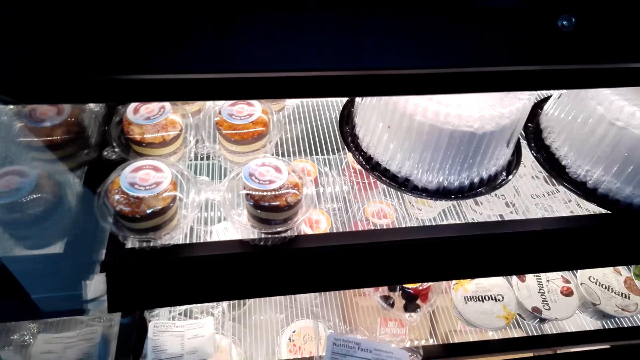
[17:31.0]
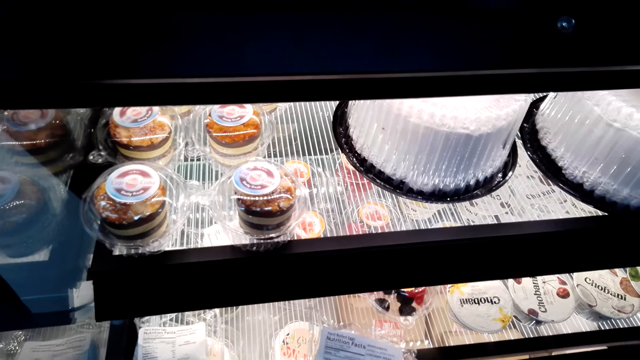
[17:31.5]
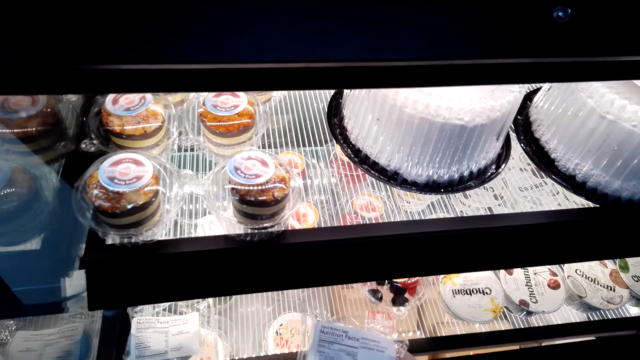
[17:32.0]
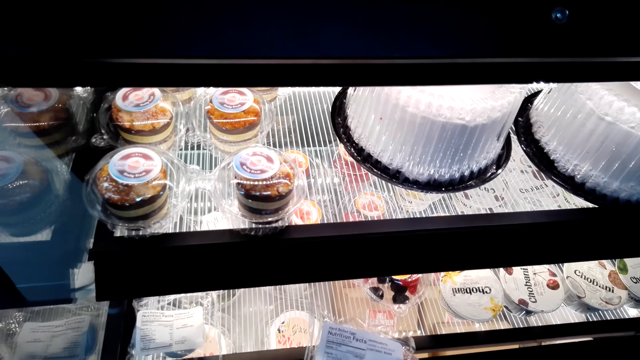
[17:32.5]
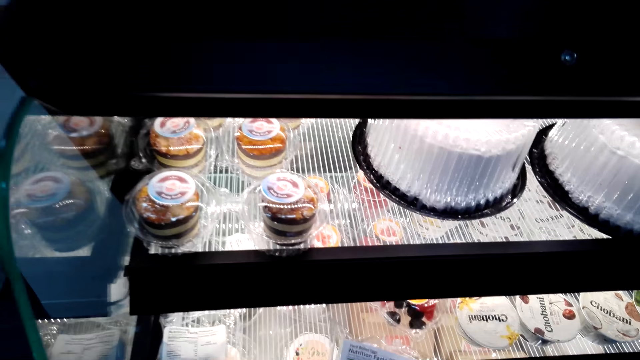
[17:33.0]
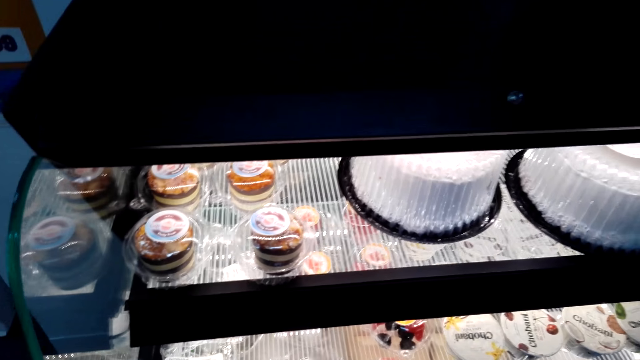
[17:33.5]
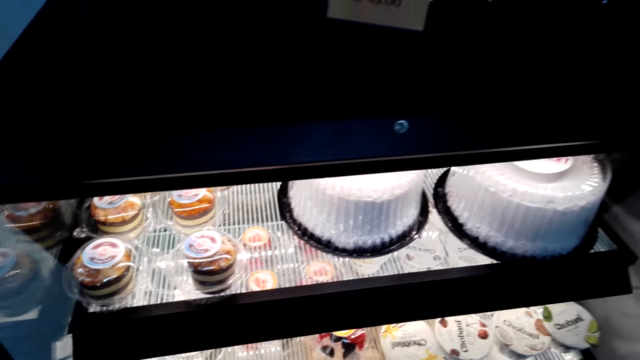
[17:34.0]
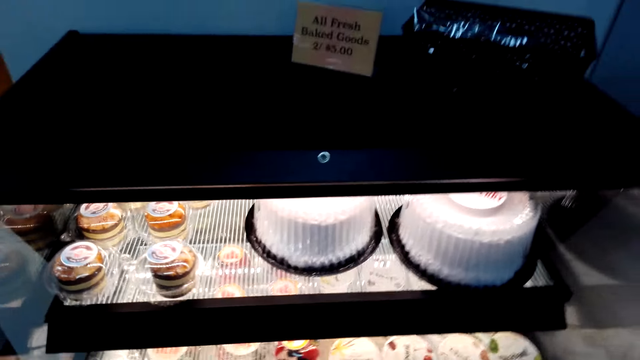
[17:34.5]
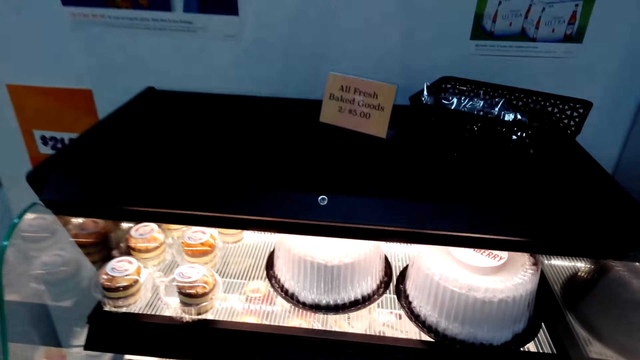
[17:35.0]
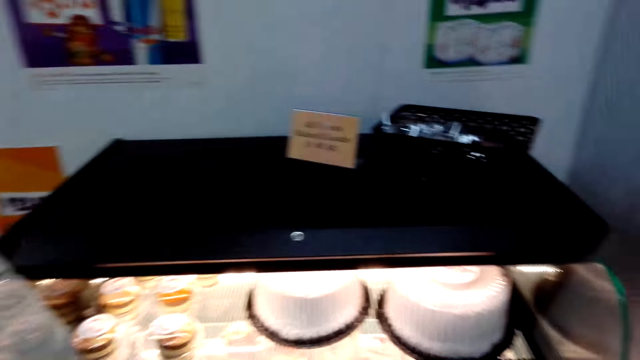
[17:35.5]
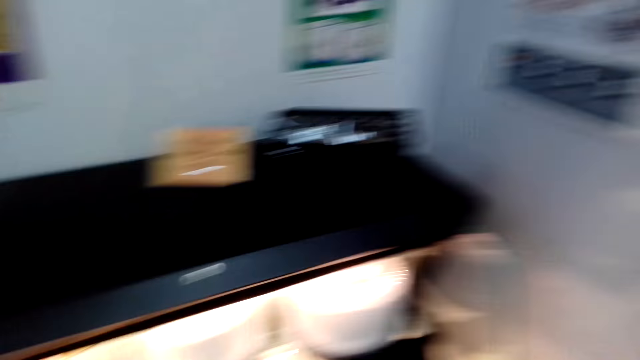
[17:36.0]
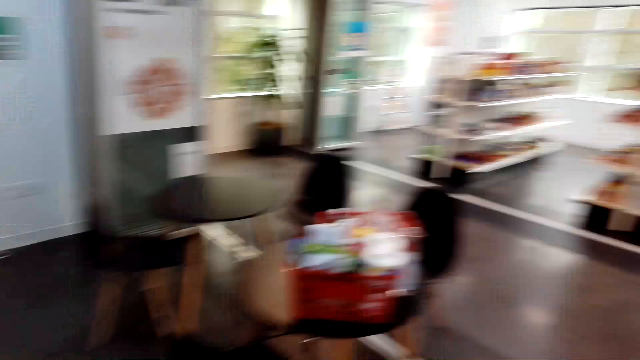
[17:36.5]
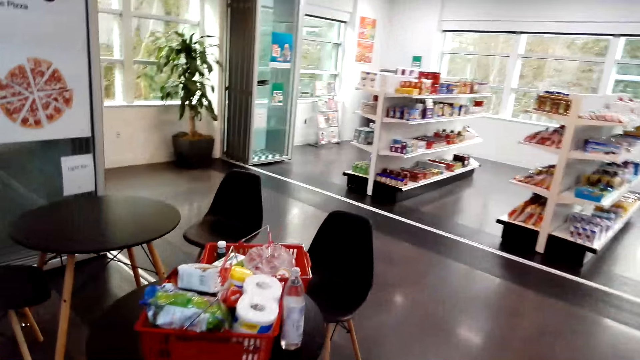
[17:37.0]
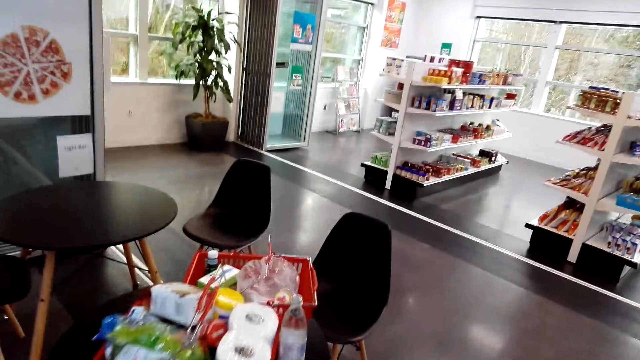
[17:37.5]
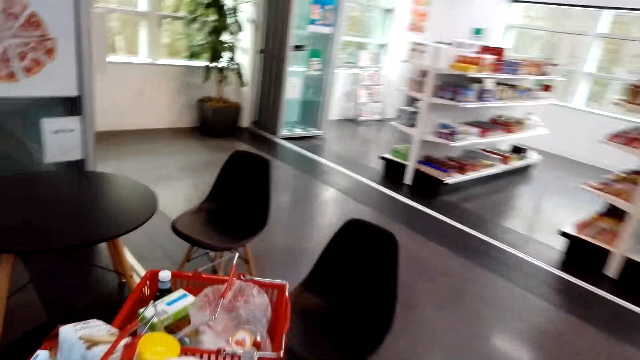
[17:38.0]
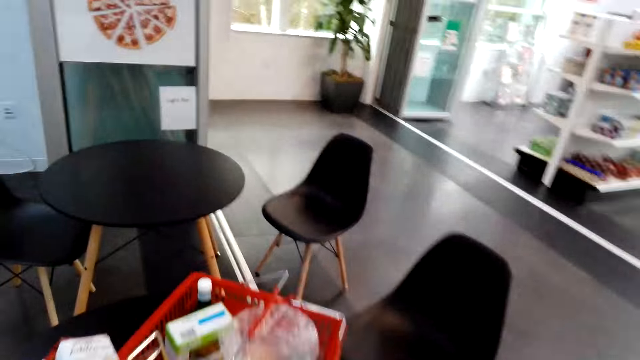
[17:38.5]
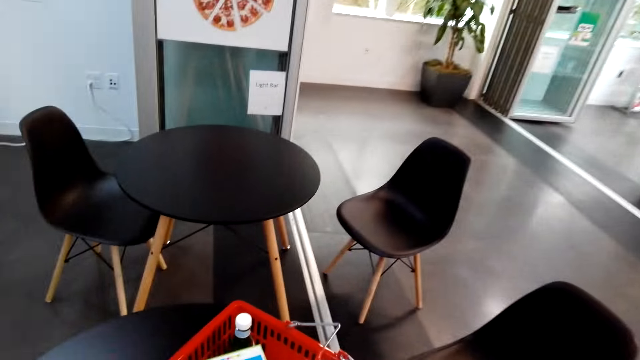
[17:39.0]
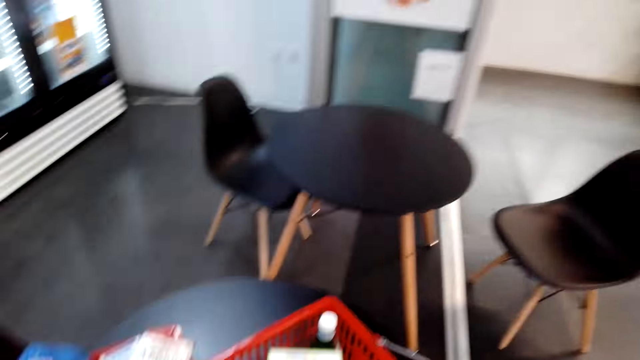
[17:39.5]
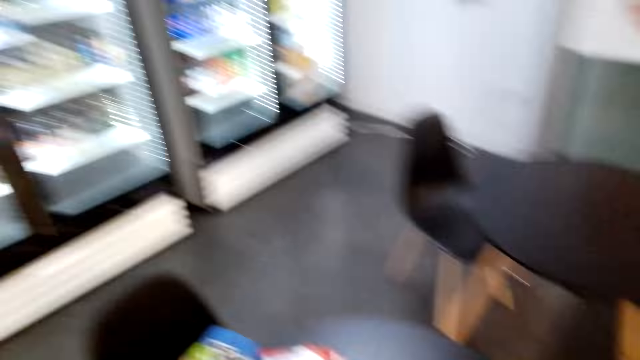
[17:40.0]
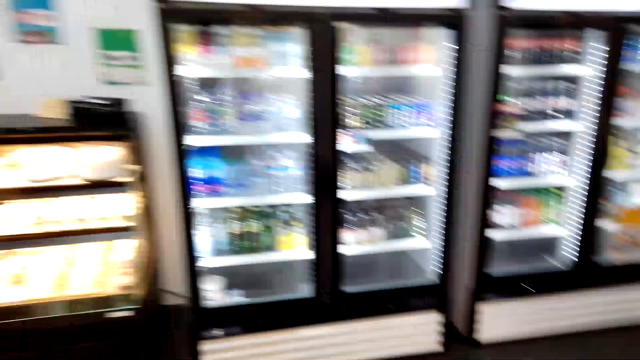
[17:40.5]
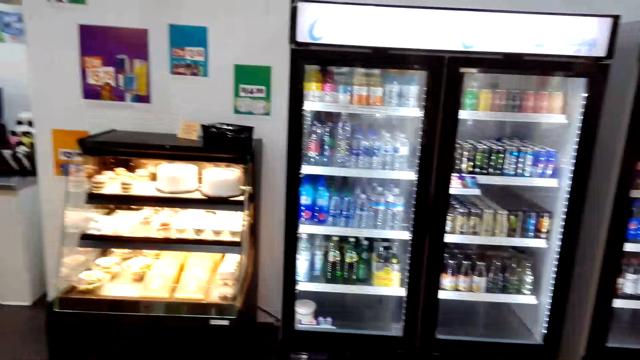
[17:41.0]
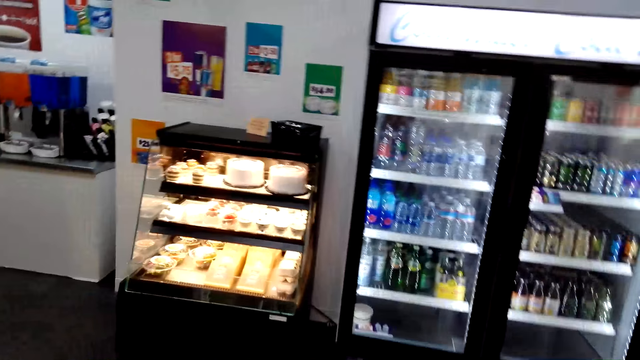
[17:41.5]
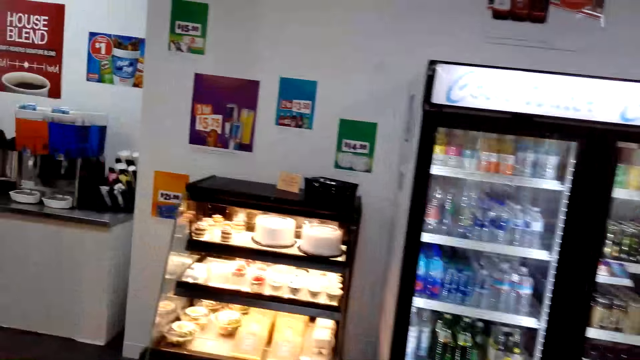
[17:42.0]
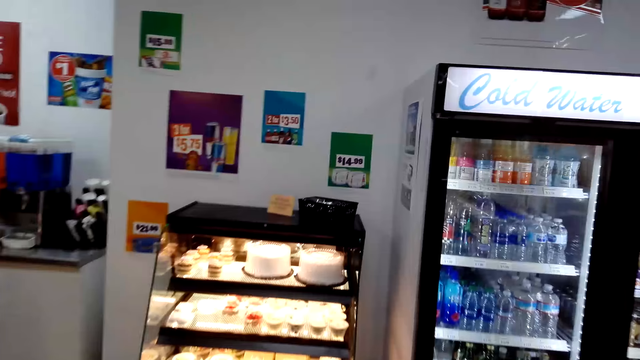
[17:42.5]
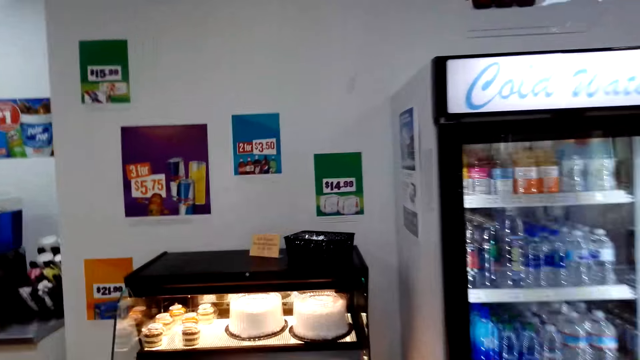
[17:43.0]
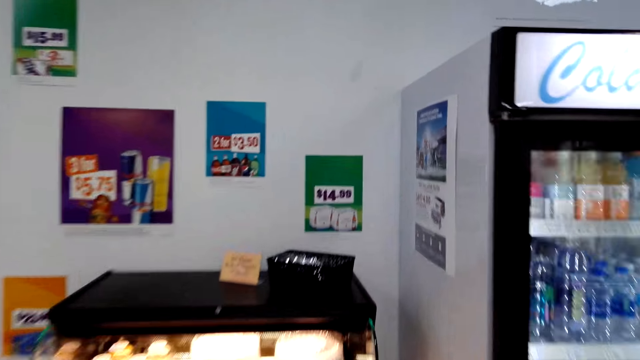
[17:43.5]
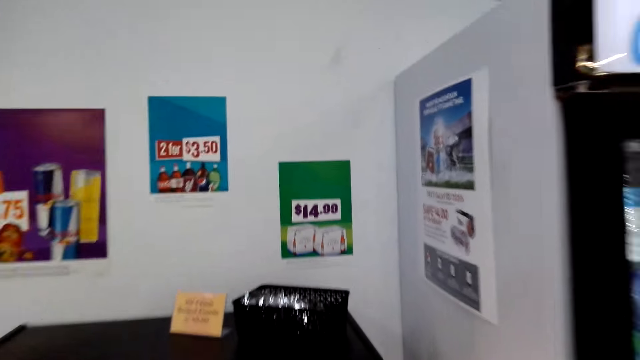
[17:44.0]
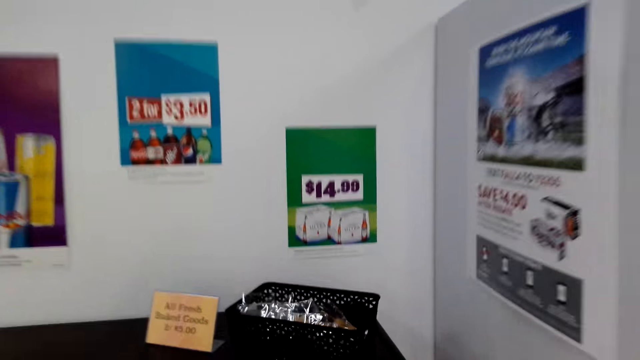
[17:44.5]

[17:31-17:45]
The camera wearer does something. They turn around. They walk in the supermarket. They put food stuffs in the shopping basket. They do something. They walk in the supermarket.

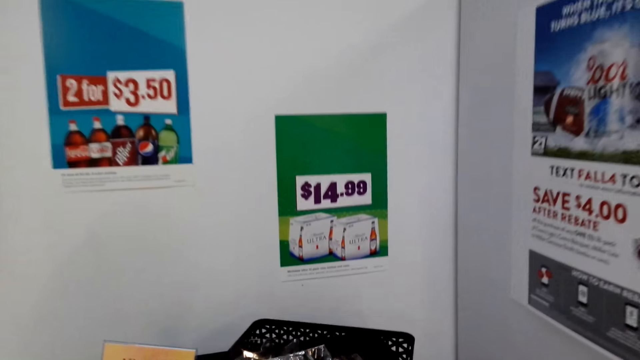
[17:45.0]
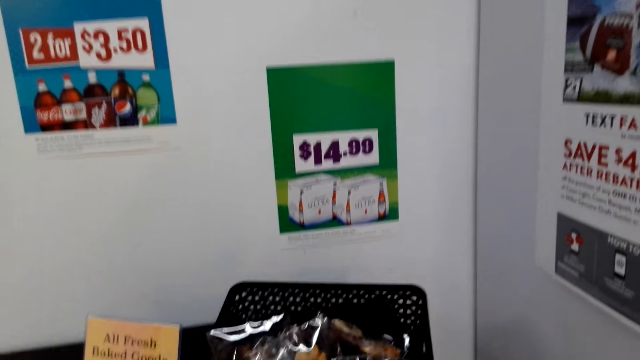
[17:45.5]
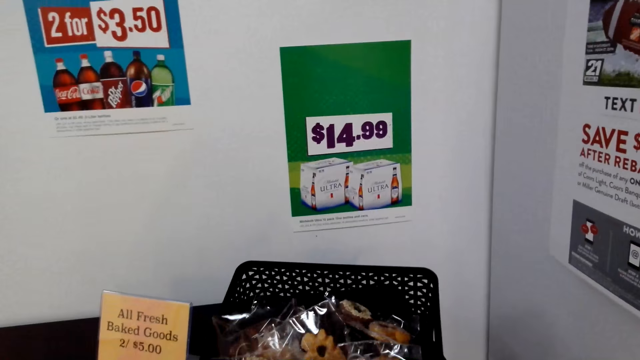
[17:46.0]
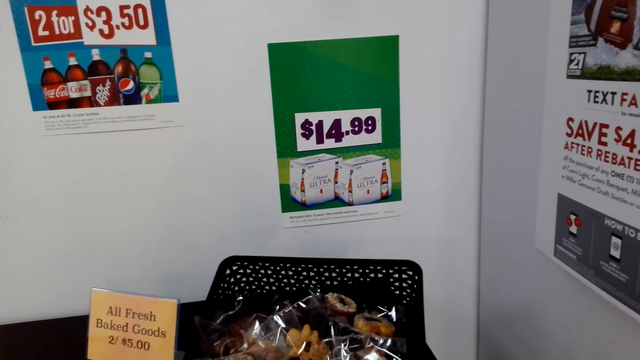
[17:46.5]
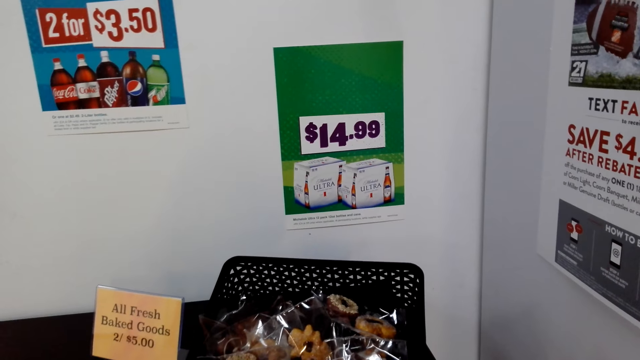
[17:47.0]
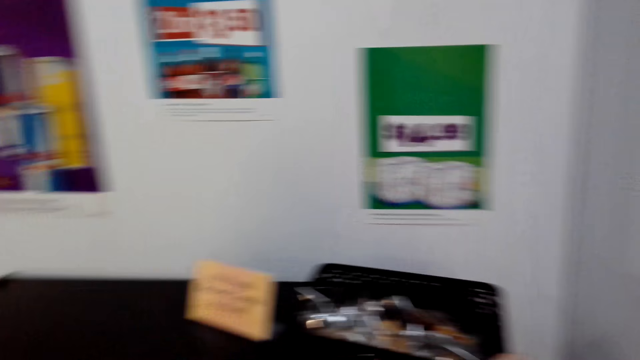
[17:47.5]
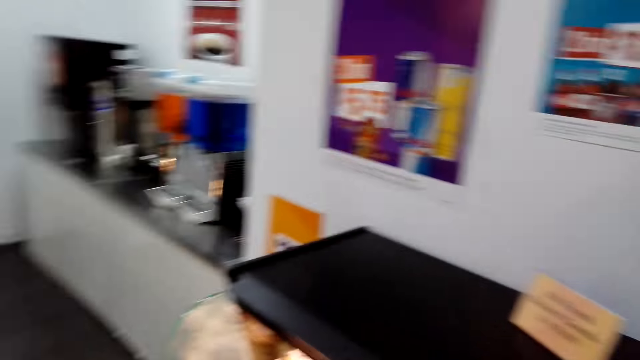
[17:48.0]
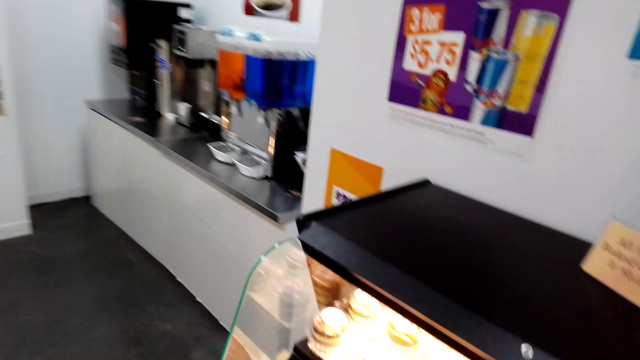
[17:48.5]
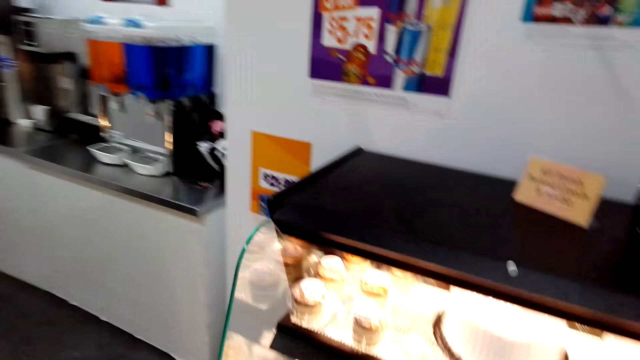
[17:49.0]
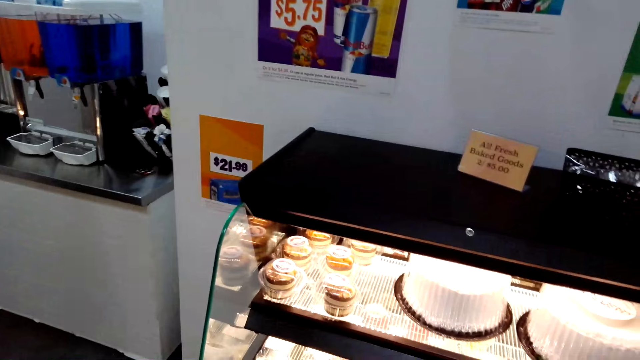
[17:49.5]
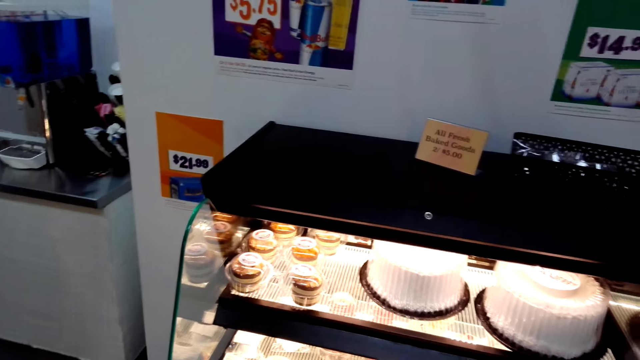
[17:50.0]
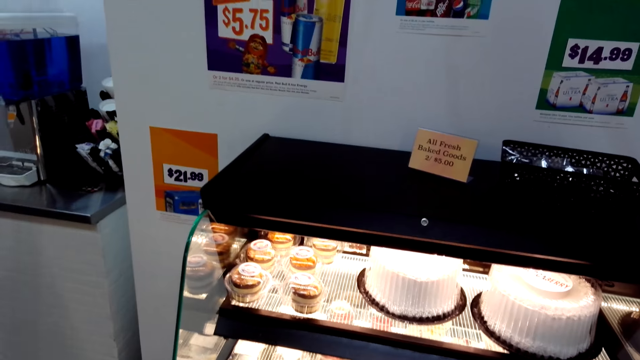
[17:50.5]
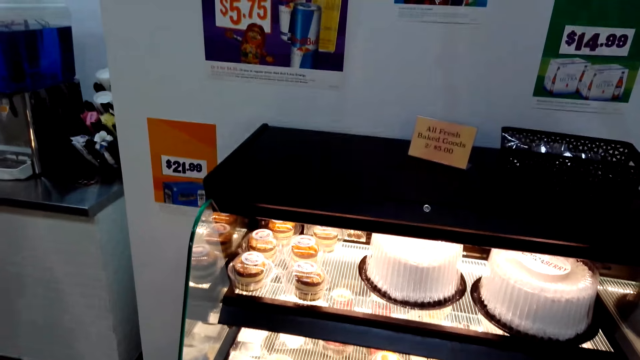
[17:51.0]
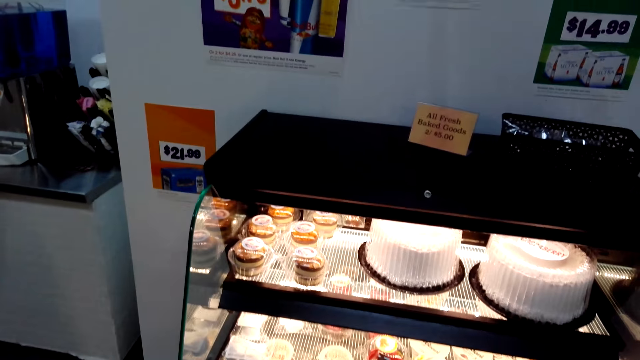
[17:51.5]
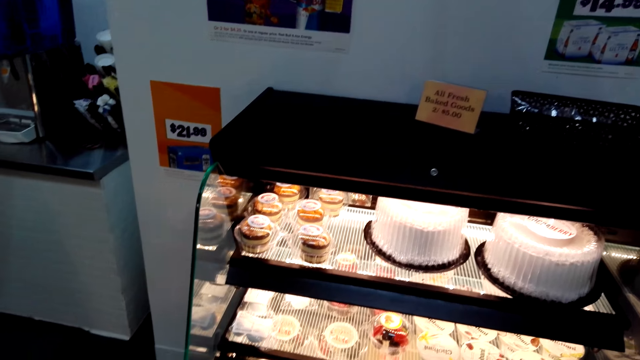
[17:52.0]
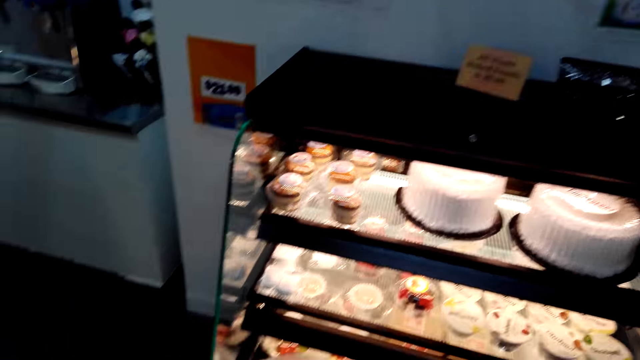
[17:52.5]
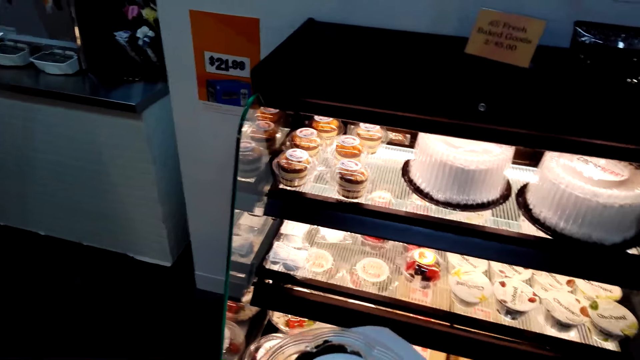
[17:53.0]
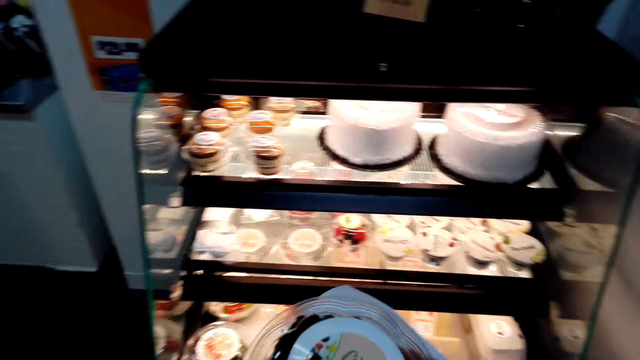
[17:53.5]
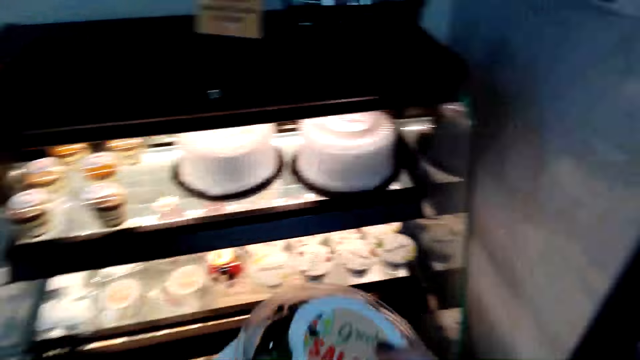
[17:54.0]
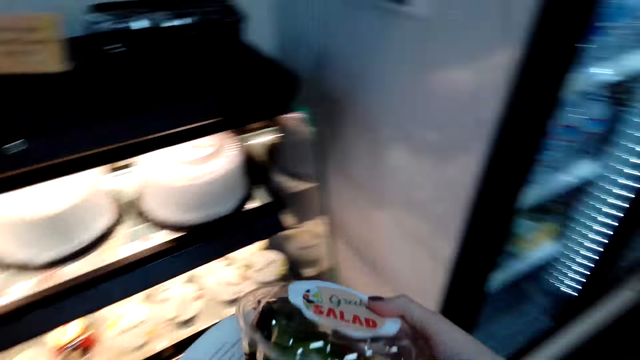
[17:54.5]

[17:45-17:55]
The camera wearer looks around. They stare at the doughnut. They turn around. They hold salad.
